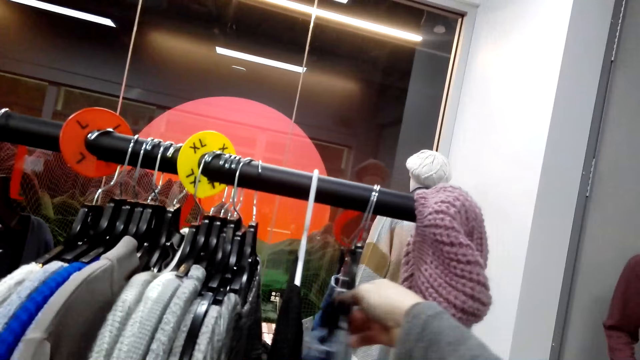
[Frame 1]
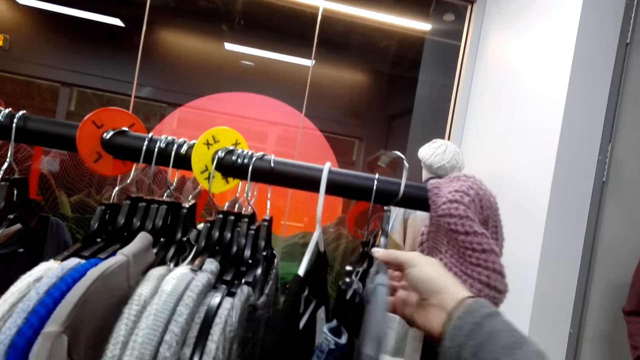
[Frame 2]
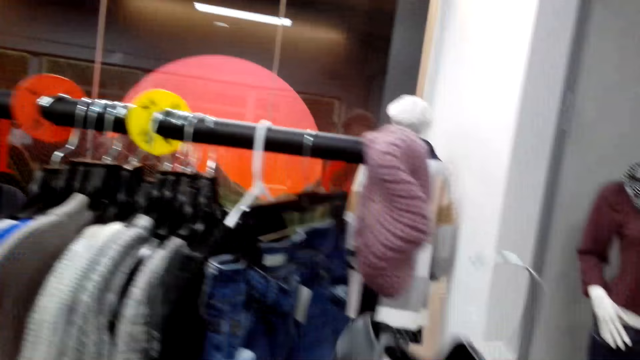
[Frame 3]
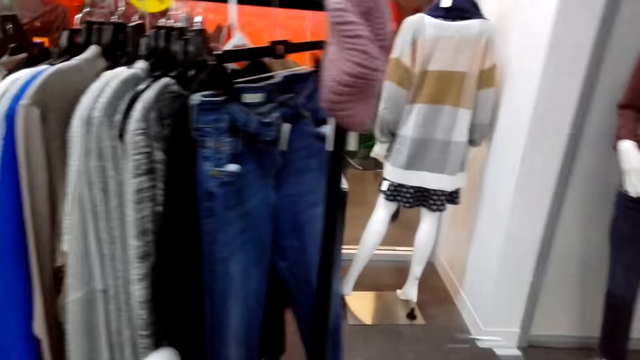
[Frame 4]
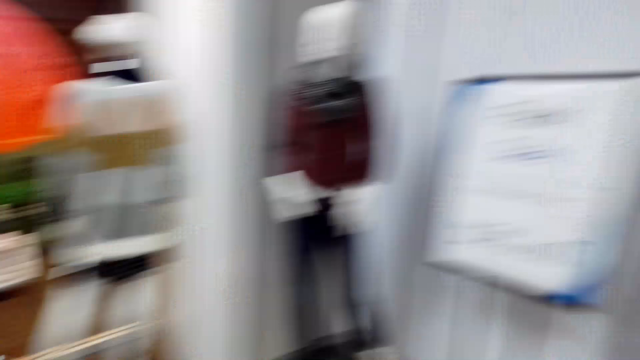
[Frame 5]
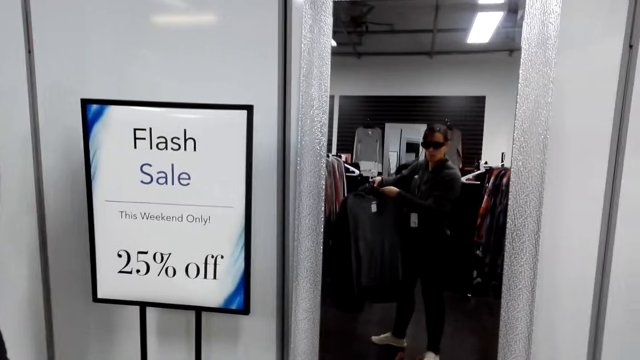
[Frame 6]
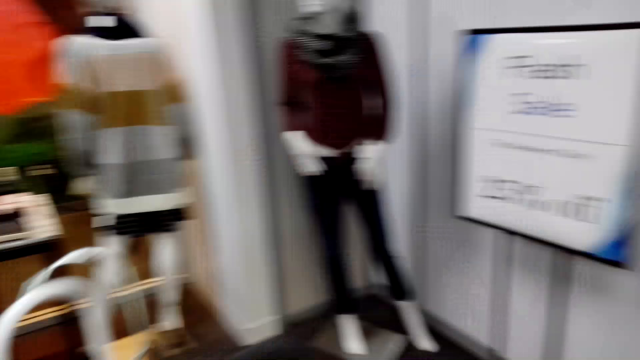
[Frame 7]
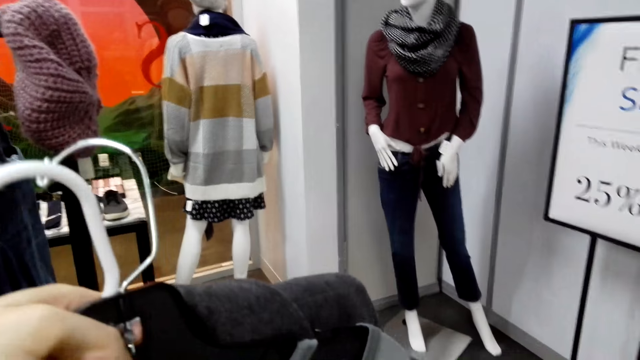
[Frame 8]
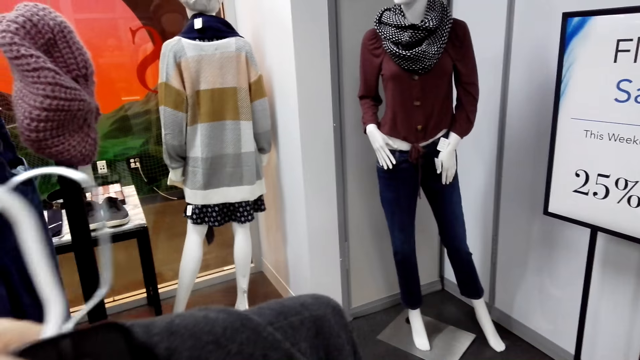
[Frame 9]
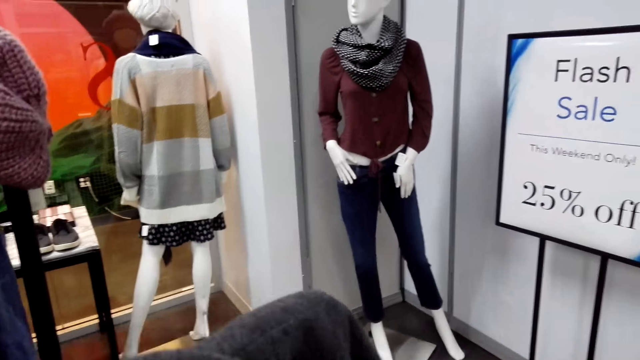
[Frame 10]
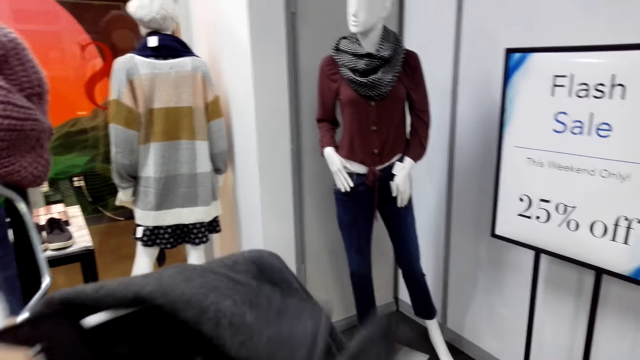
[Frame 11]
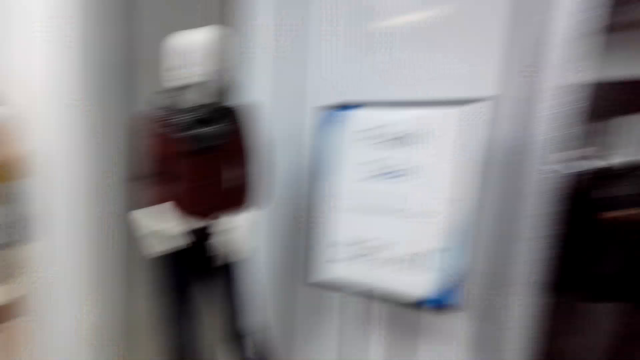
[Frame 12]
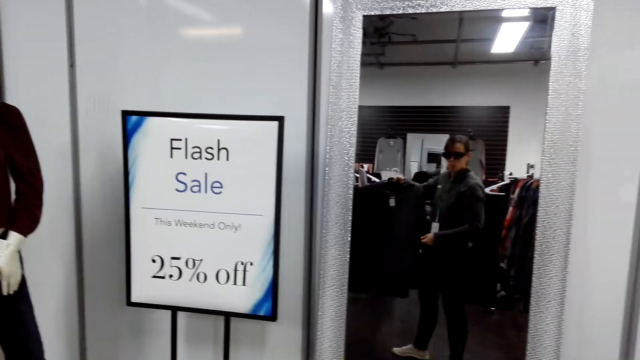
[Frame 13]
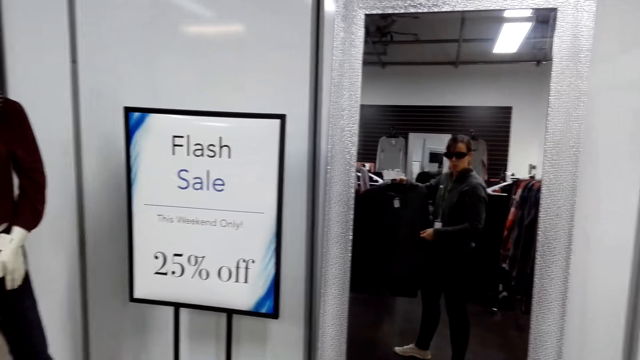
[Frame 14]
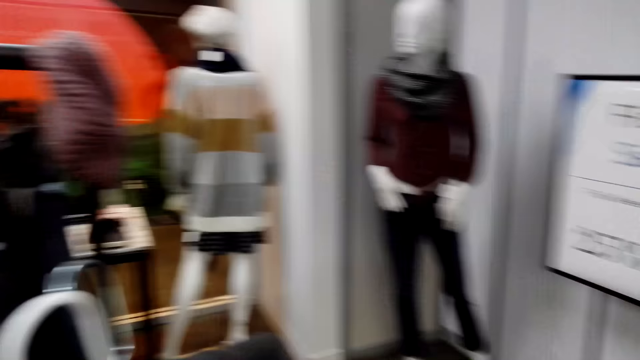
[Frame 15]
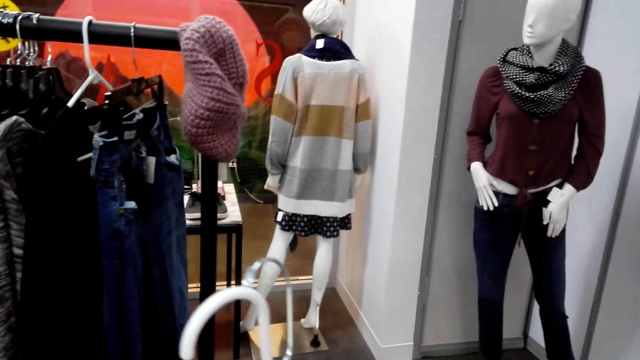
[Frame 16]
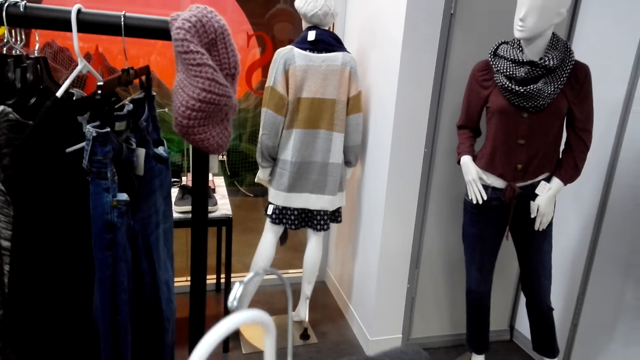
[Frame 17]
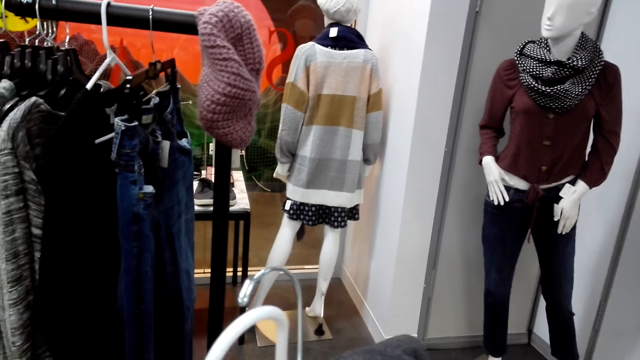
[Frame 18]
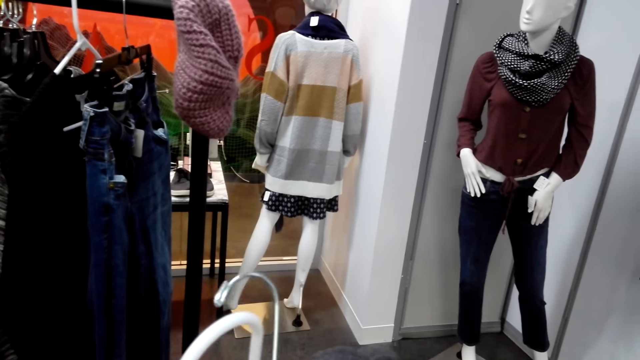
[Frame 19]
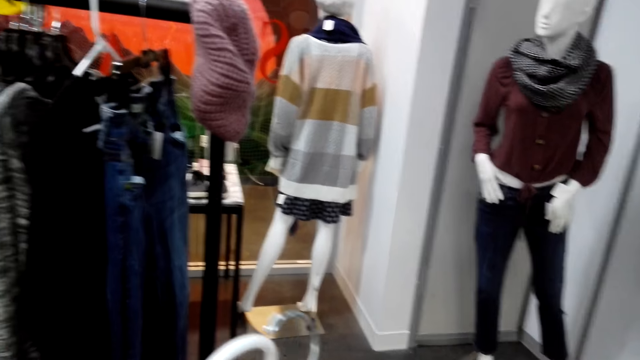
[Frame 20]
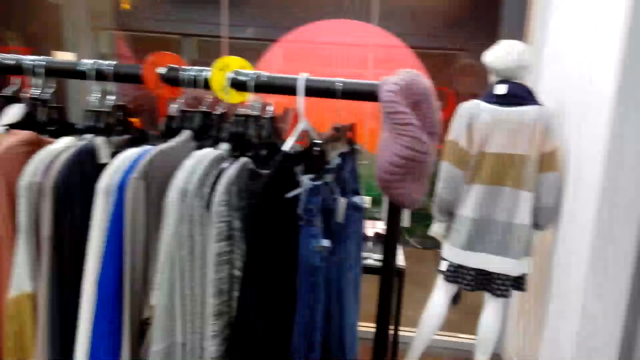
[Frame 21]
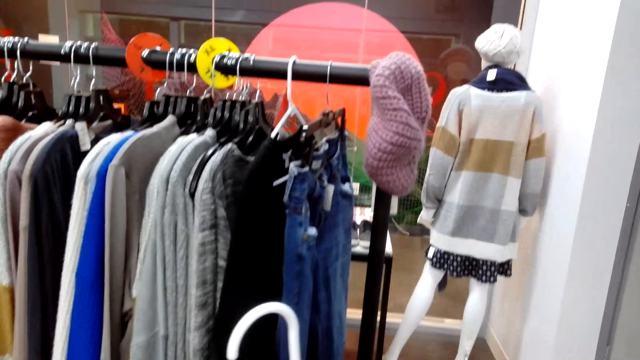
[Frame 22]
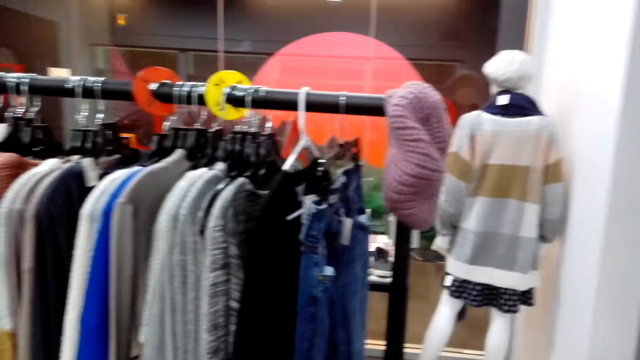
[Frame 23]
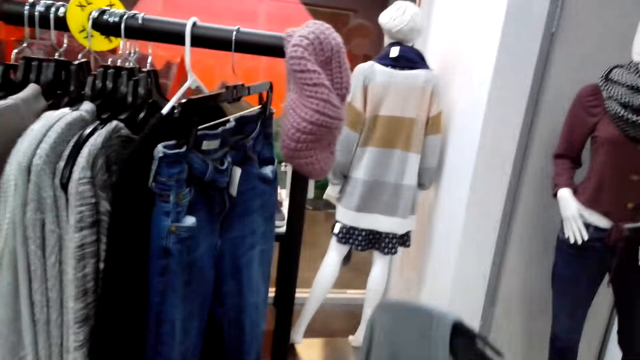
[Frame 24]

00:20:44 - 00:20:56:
The camera wearer unhooks a sweater top. They match the coat with a trouser.

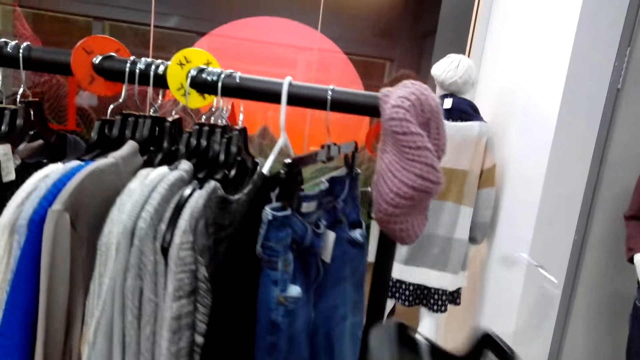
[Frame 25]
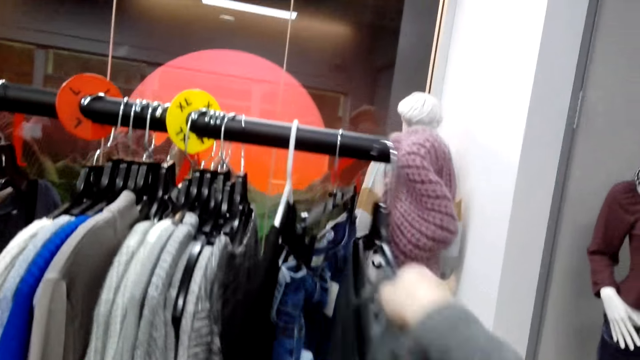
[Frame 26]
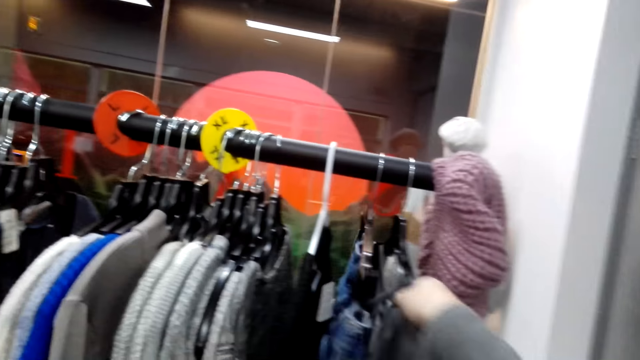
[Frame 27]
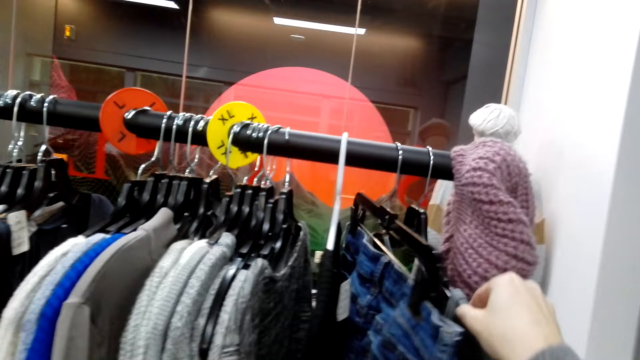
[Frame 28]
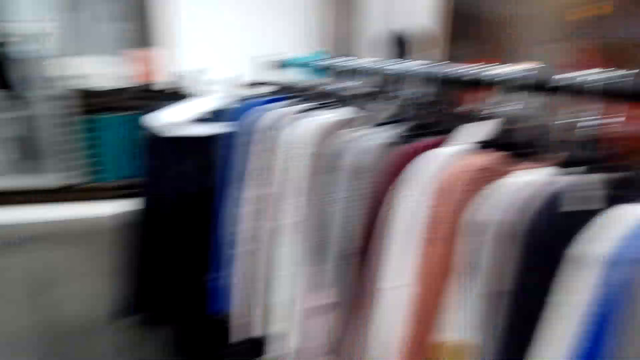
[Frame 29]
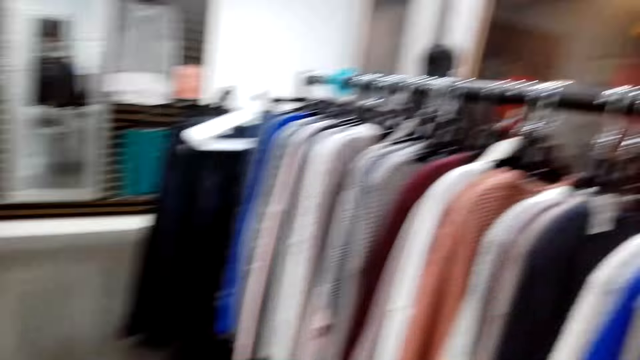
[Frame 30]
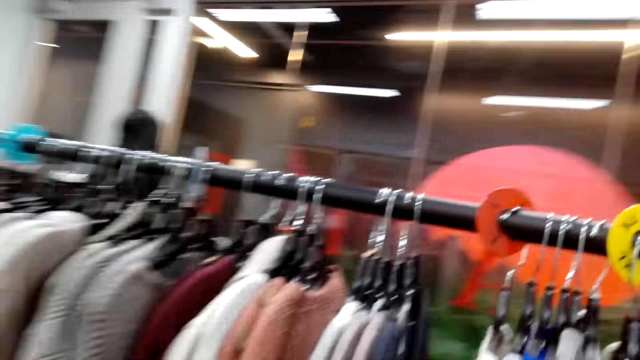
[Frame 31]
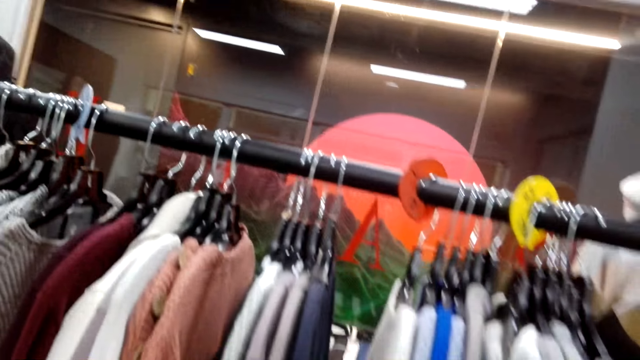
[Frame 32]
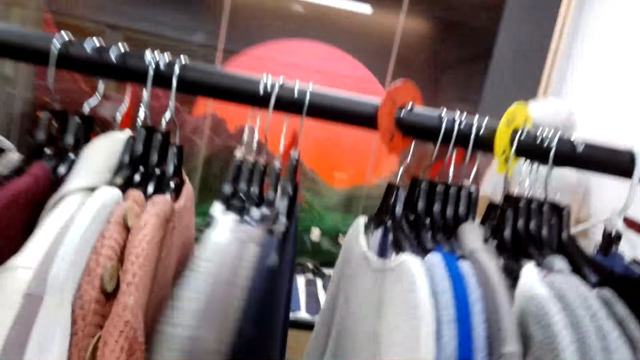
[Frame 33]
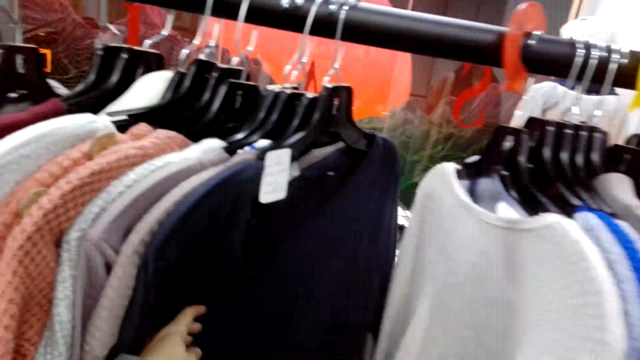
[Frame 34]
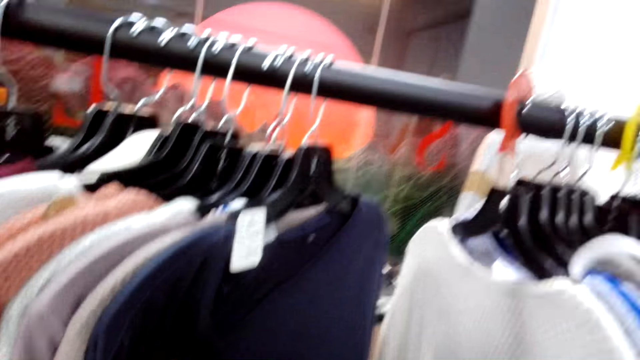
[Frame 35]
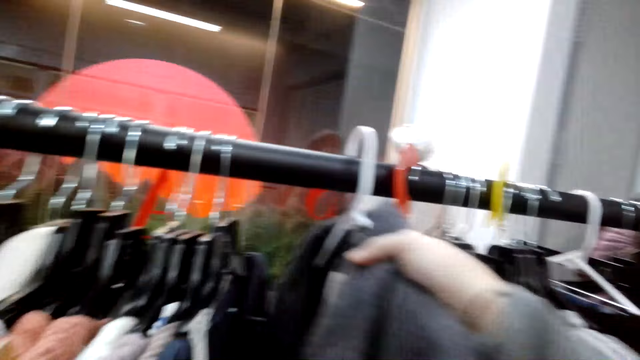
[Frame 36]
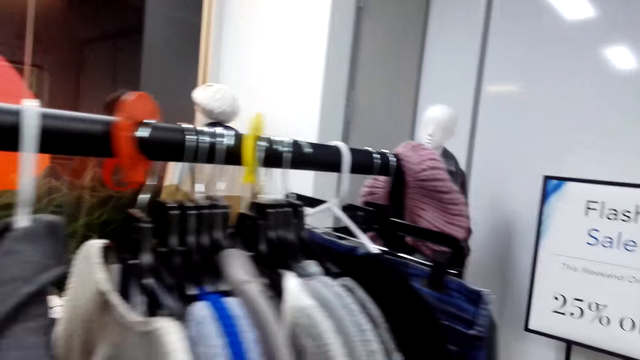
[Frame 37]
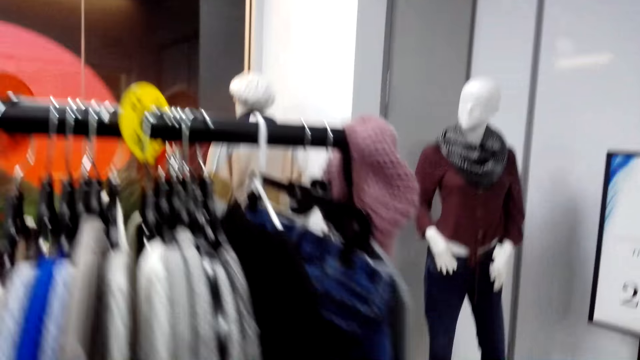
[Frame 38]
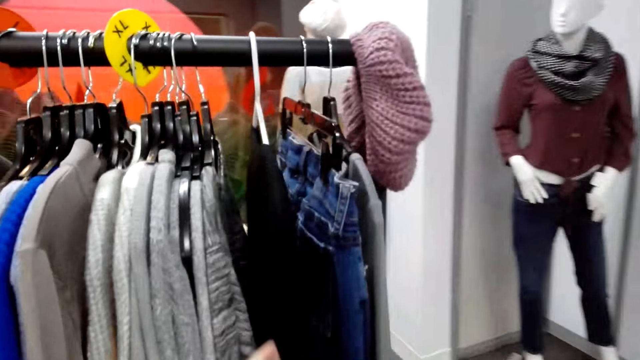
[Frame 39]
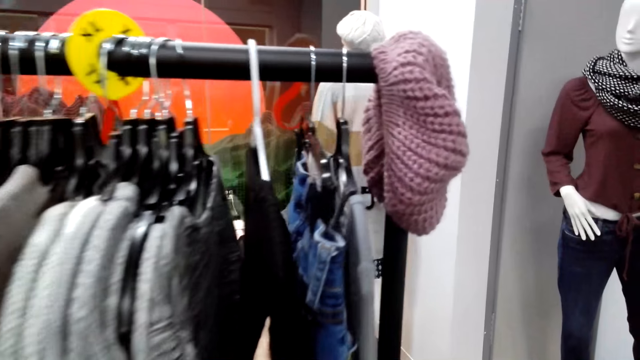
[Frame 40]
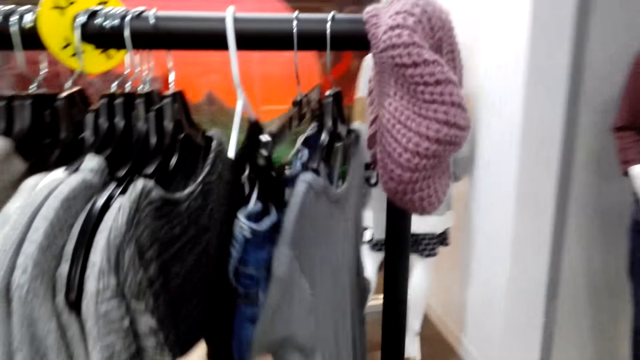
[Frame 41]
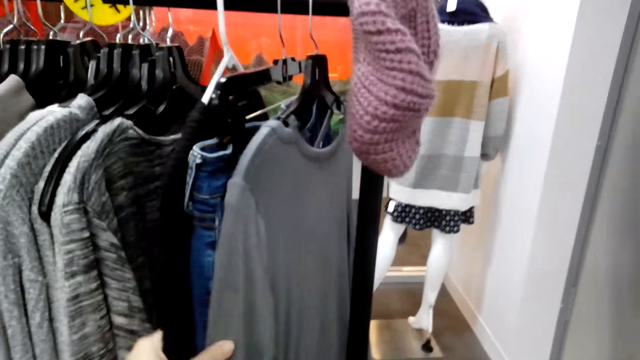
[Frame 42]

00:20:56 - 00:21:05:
The camera wearer hangs the sweater top on the hanging rod. They hang the coat on the hanging rod. They touch clothes on the hanging.
